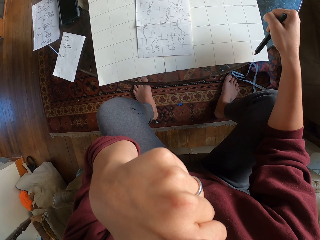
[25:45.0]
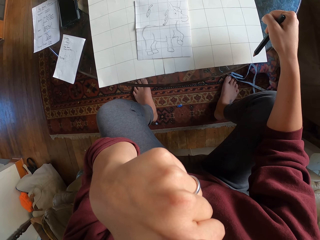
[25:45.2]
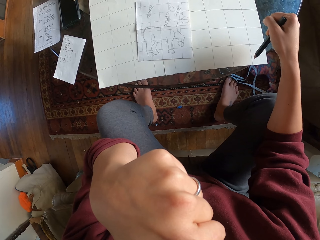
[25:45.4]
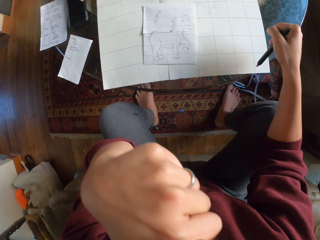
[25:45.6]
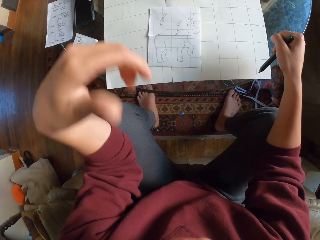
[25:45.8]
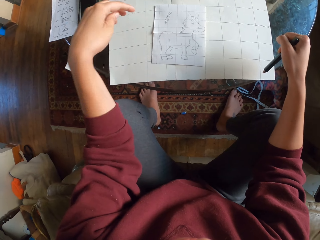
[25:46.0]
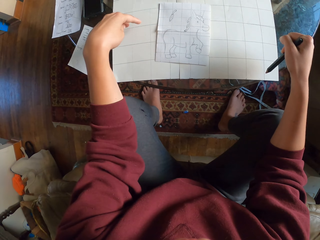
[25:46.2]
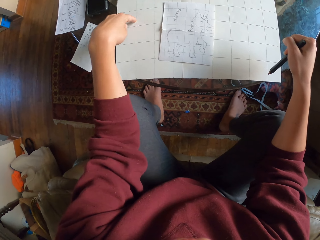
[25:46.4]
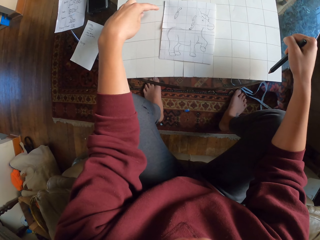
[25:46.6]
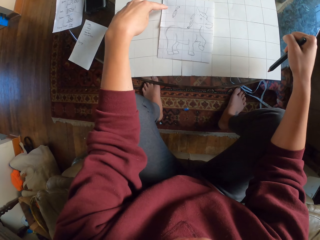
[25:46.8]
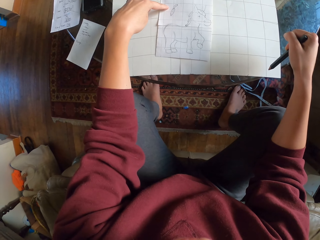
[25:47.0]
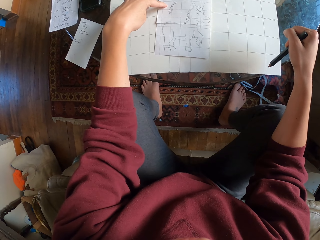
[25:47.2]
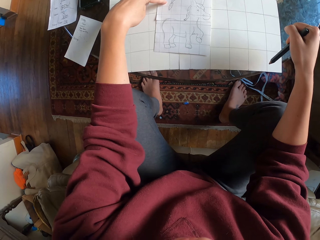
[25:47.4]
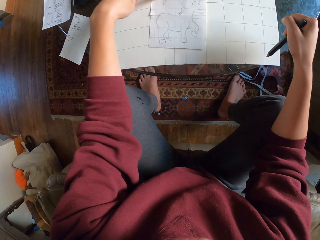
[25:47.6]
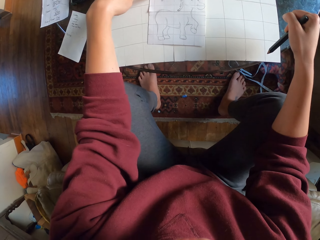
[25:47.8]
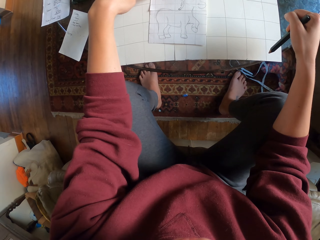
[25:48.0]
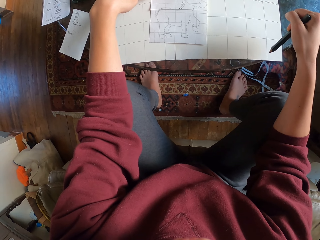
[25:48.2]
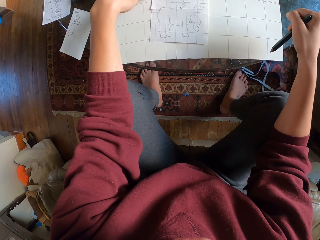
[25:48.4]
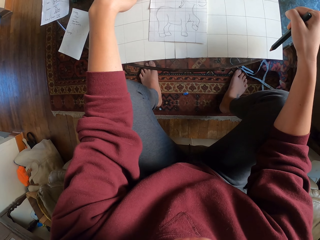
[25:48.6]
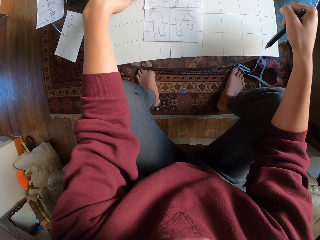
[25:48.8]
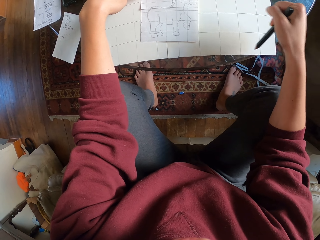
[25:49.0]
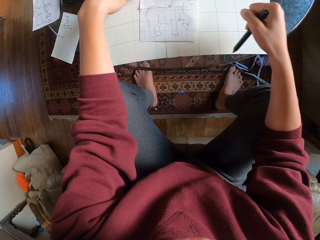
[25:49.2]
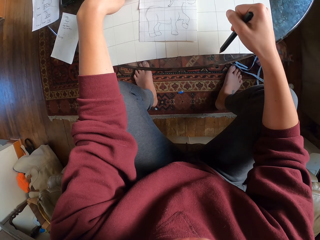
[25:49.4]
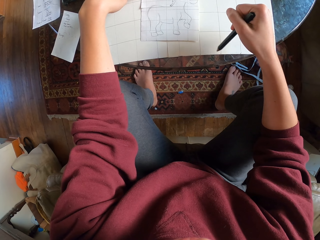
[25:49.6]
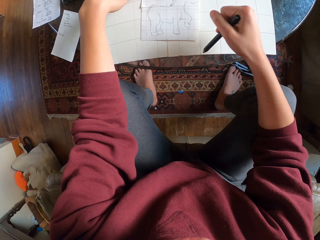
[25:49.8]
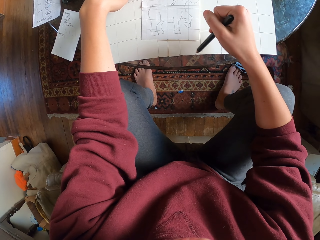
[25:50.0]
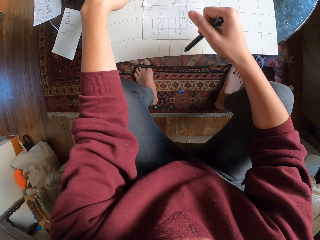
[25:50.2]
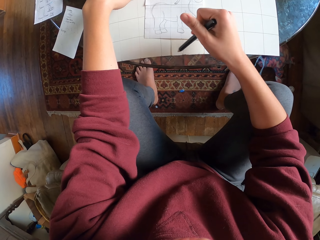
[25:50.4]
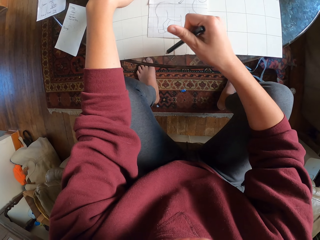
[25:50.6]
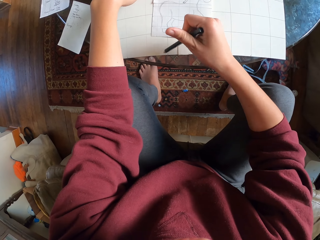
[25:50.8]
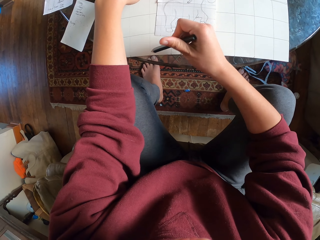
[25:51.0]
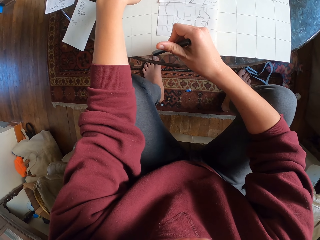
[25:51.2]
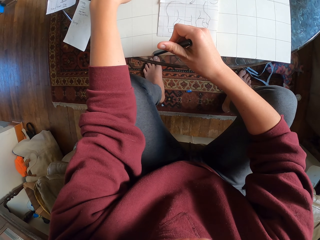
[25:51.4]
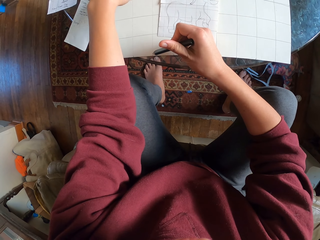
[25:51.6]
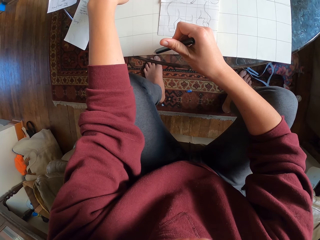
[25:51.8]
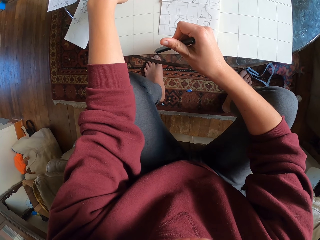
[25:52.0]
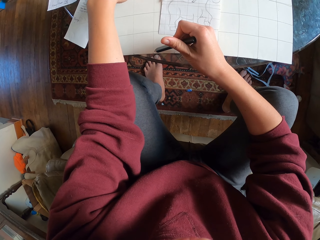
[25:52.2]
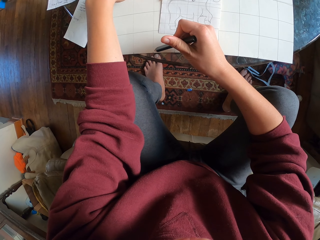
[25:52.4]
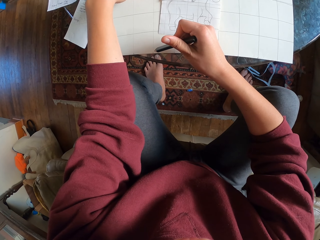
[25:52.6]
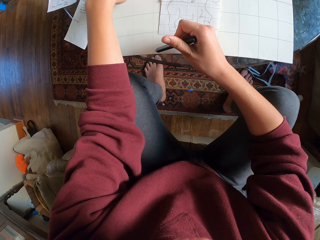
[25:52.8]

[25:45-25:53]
The camera wearer counts lines on a piece of paper.

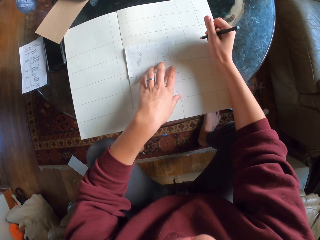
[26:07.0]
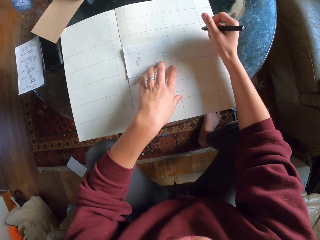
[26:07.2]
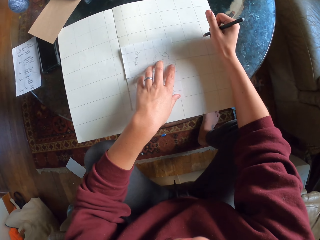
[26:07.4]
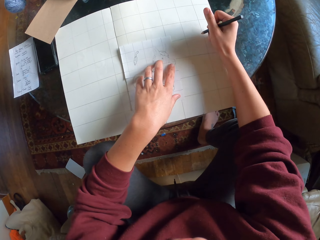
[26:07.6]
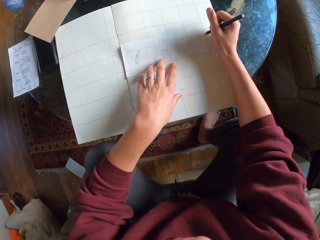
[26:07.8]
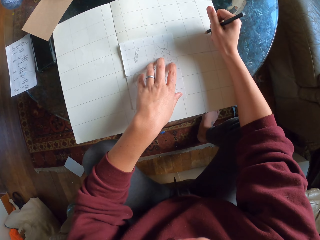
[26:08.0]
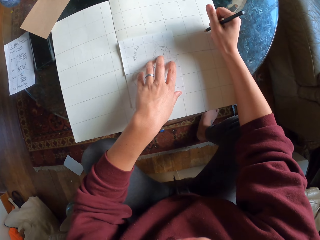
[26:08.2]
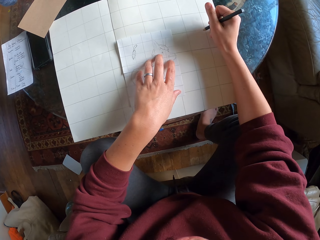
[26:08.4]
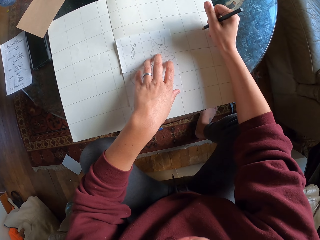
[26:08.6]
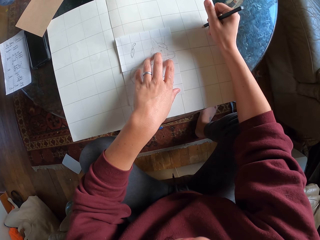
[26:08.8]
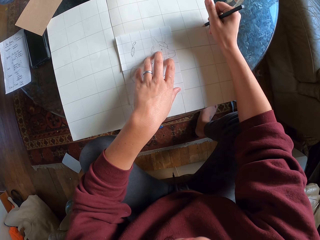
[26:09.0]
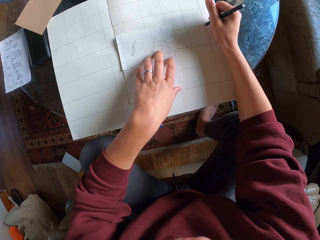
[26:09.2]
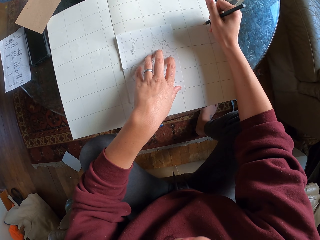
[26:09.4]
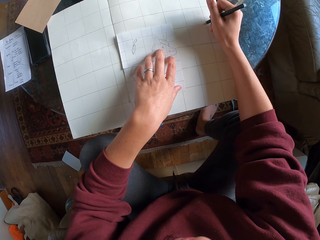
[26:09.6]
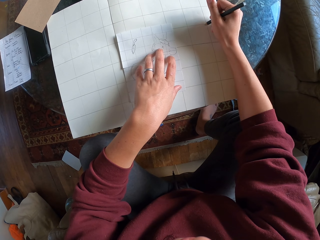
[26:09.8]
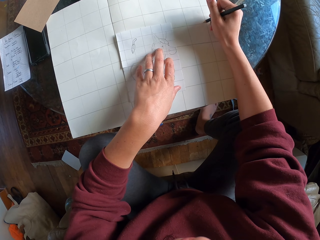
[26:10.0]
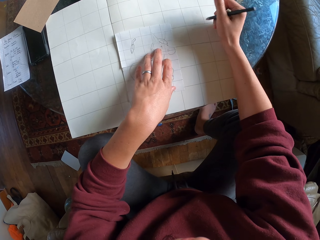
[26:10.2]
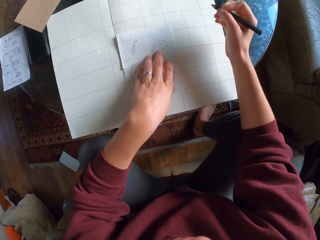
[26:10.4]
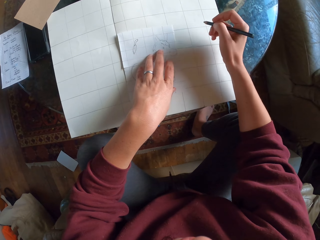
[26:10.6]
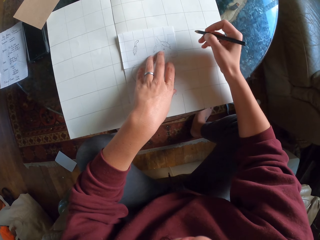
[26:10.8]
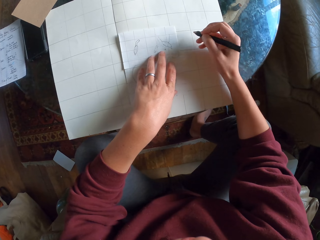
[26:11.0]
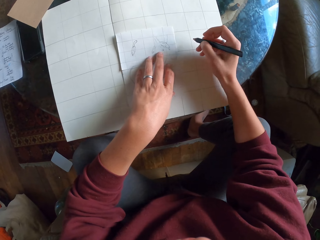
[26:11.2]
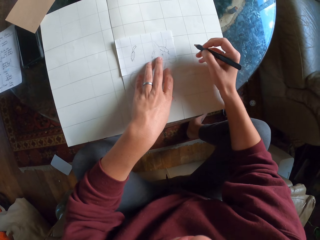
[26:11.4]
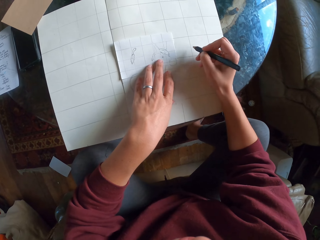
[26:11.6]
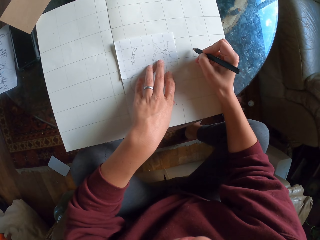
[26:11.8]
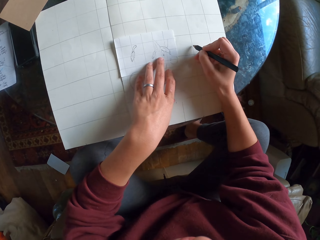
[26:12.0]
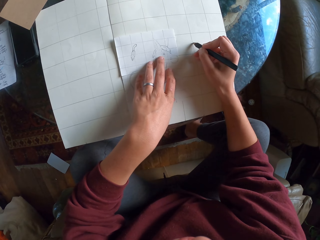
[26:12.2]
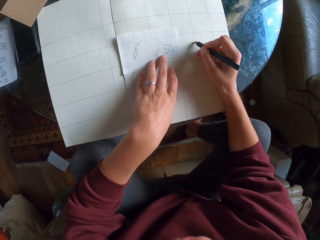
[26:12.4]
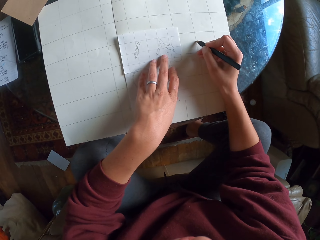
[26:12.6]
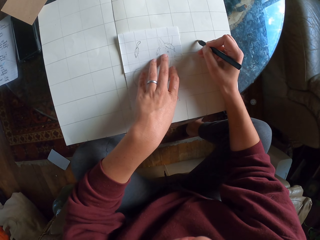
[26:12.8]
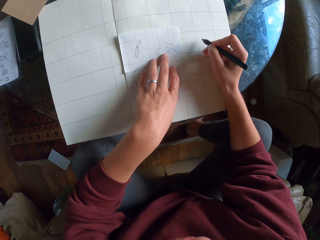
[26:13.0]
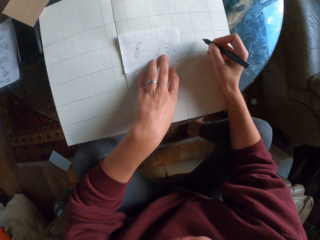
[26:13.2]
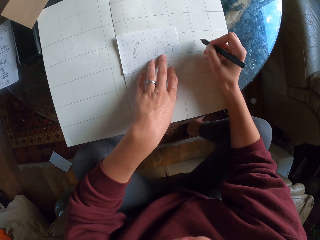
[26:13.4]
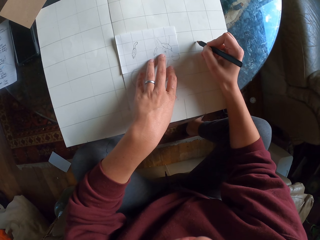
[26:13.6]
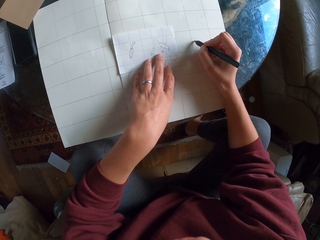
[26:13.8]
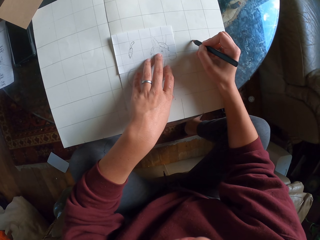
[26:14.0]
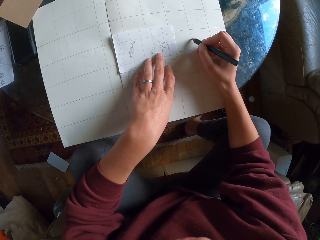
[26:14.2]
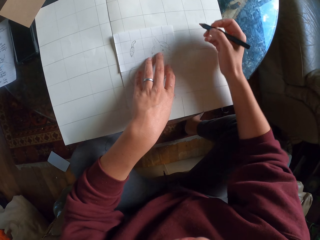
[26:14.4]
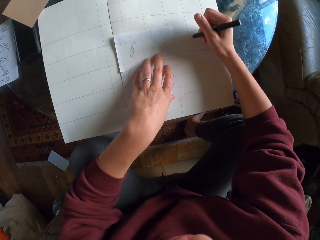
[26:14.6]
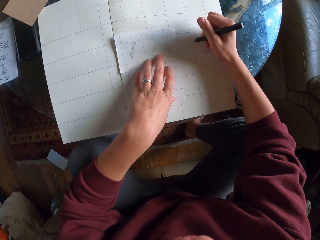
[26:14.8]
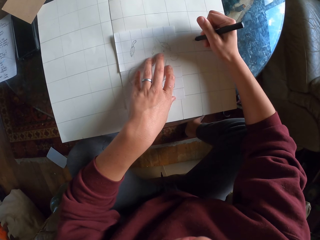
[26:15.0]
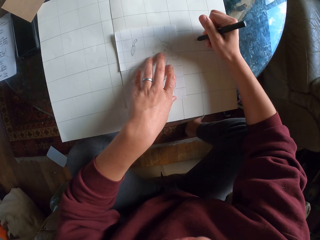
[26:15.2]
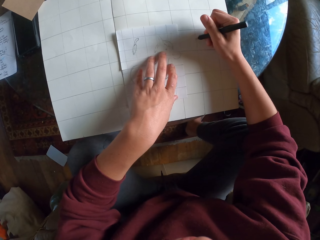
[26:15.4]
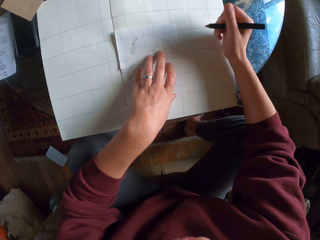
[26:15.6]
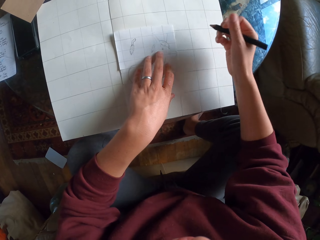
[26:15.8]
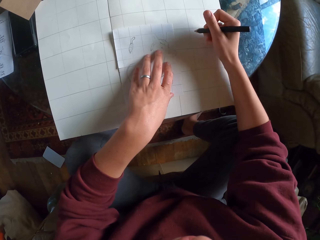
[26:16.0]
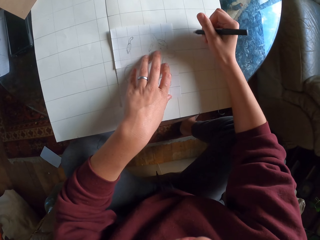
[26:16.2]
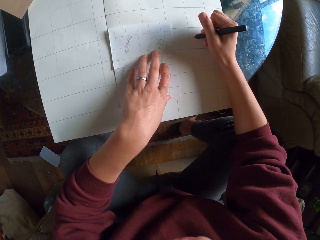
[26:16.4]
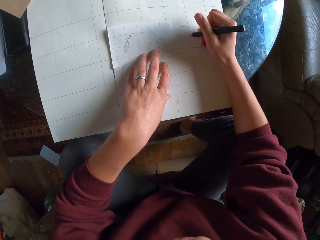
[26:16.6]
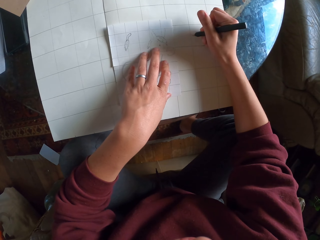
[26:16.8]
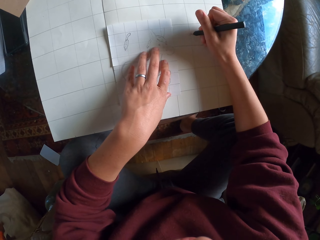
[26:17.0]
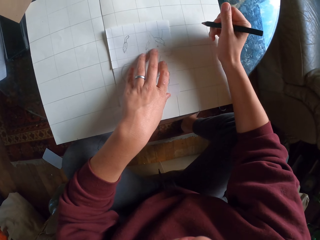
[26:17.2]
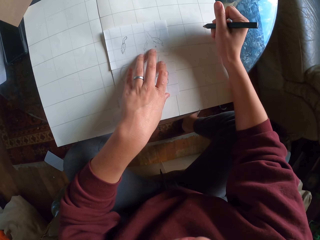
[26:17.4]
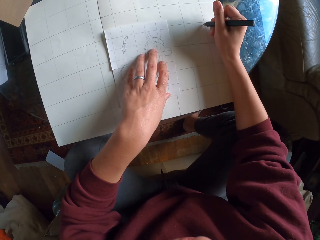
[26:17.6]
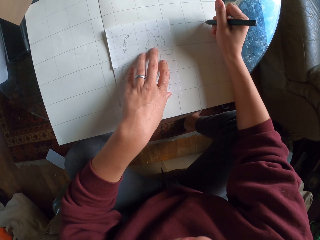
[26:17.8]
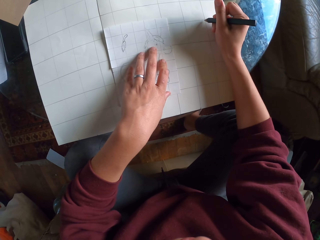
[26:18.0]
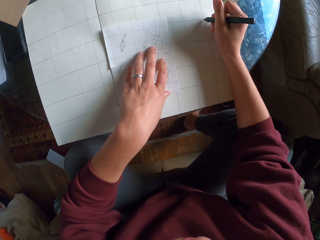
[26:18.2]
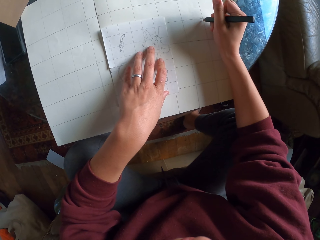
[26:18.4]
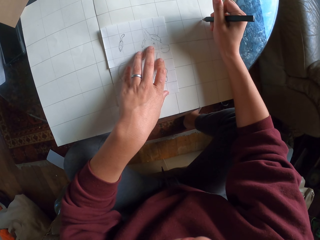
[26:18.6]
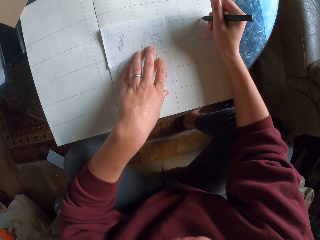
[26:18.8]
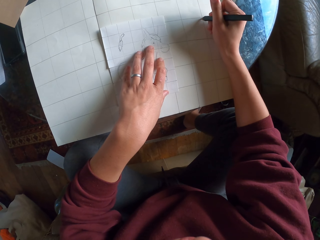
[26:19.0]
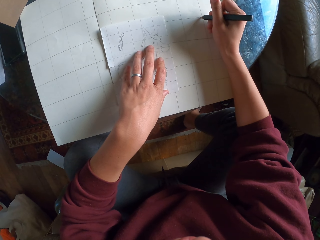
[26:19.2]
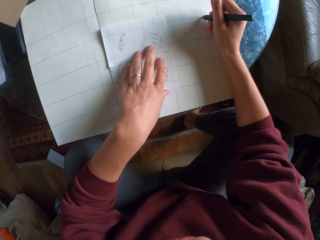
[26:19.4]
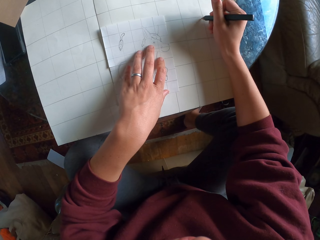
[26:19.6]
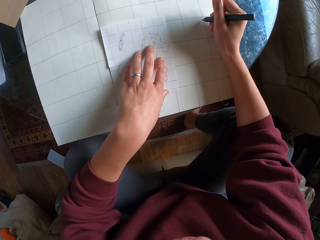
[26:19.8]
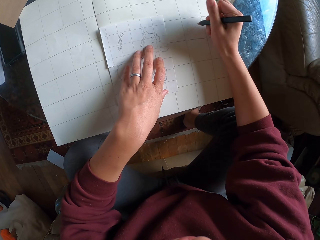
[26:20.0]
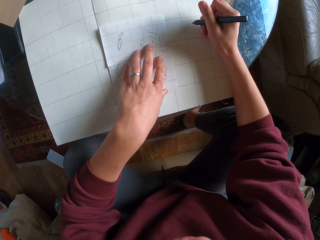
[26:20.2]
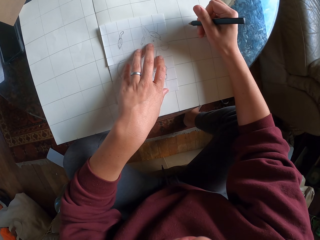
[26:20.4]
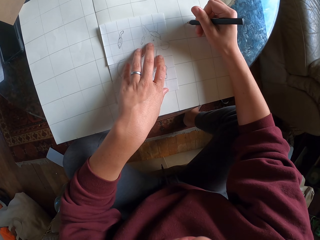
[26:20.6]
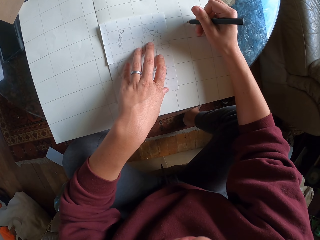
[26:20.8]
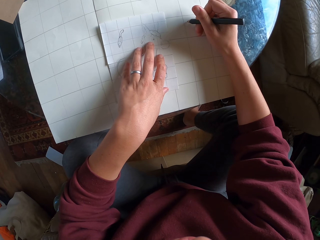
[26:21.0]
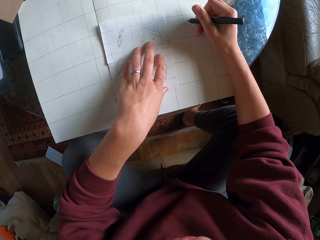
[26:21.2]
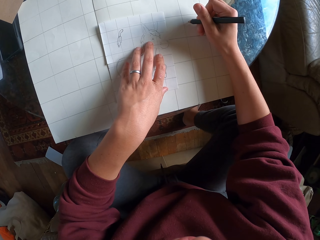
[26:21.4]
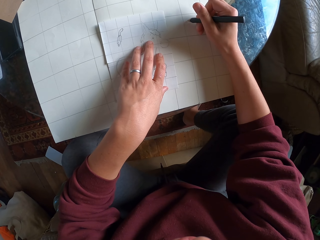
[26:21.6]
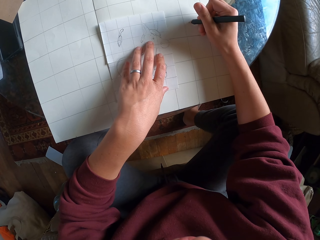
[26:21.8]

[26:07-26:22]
The camera wearer starts drawing on the large piece of paper. They put a mark on the piece of paper.
